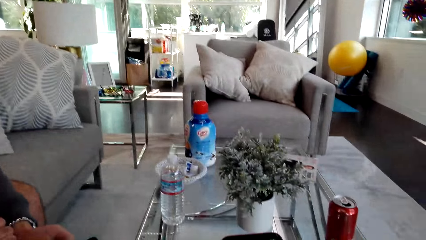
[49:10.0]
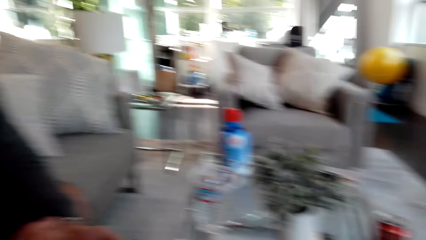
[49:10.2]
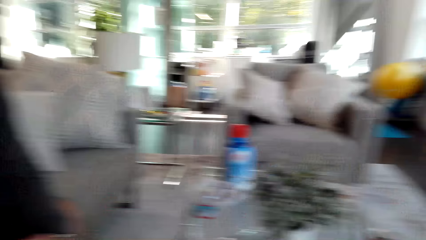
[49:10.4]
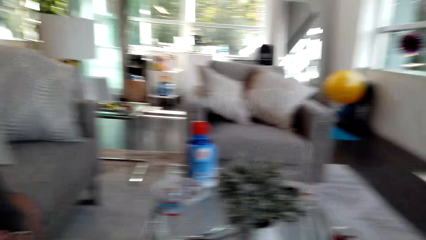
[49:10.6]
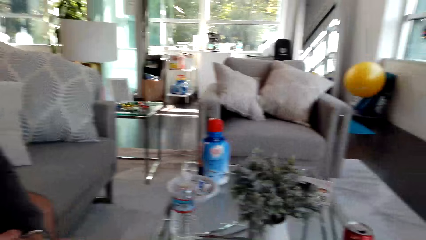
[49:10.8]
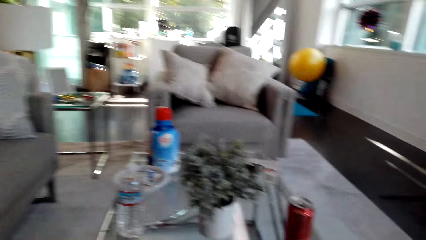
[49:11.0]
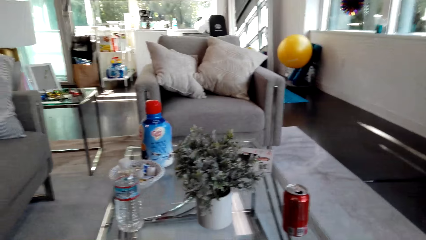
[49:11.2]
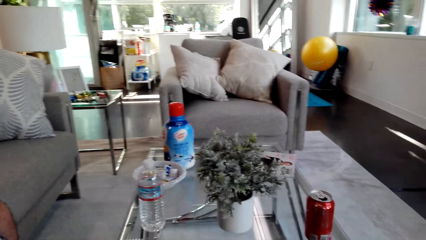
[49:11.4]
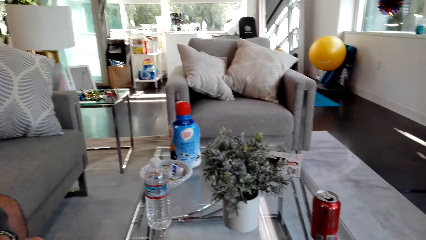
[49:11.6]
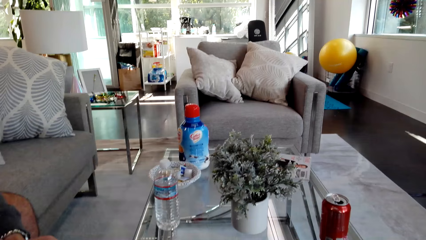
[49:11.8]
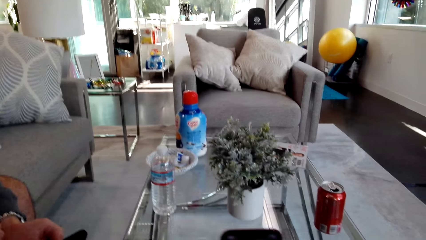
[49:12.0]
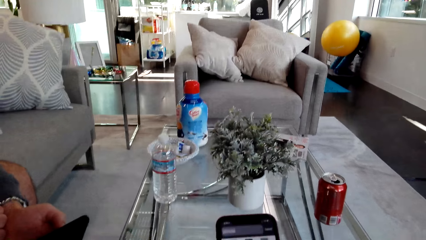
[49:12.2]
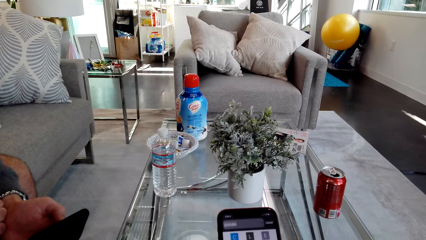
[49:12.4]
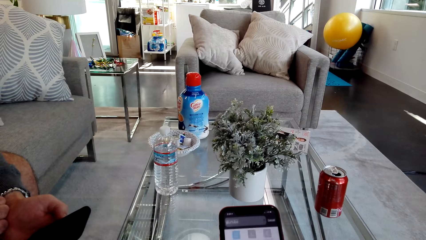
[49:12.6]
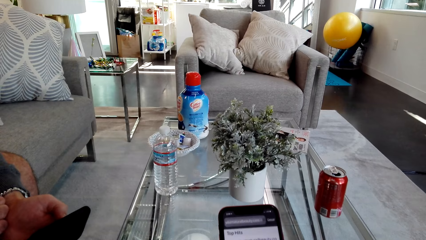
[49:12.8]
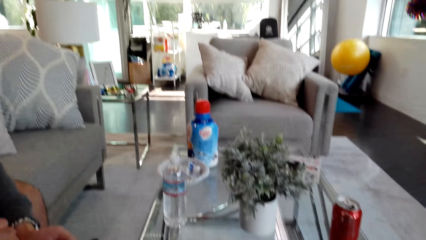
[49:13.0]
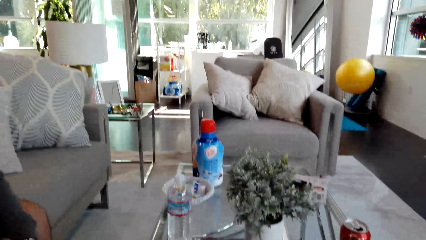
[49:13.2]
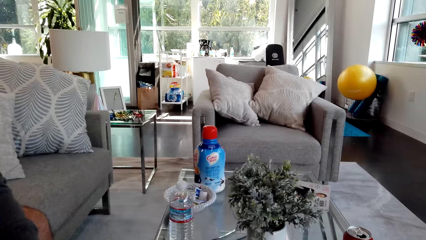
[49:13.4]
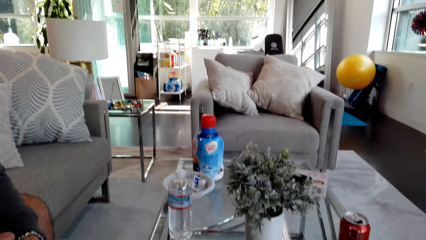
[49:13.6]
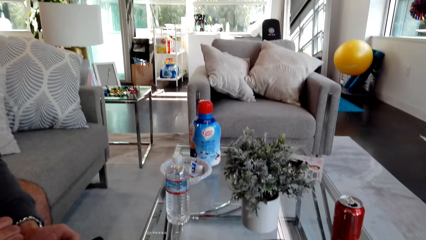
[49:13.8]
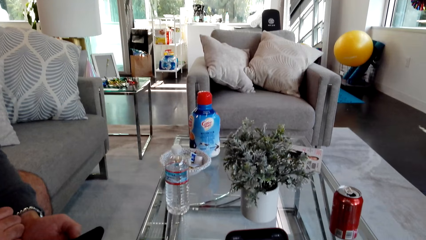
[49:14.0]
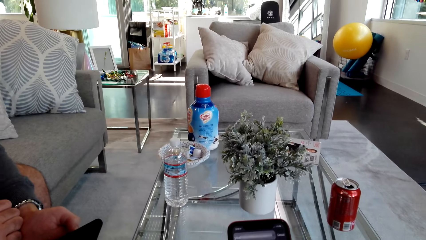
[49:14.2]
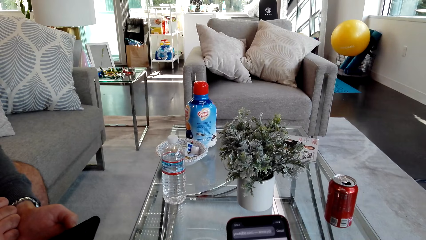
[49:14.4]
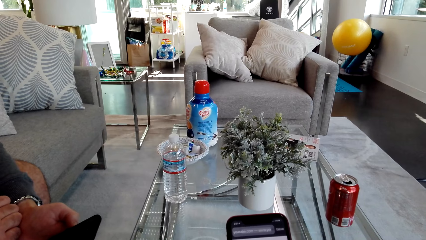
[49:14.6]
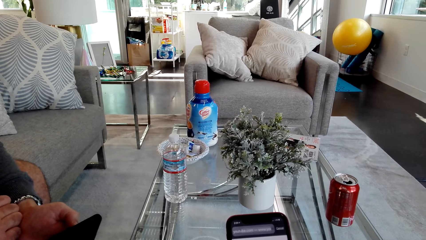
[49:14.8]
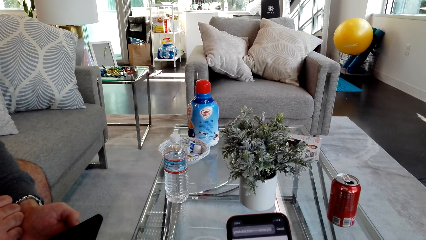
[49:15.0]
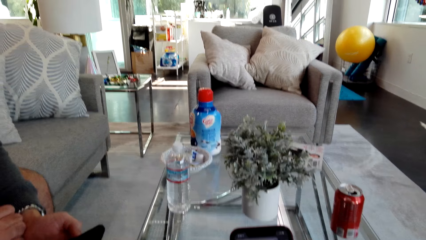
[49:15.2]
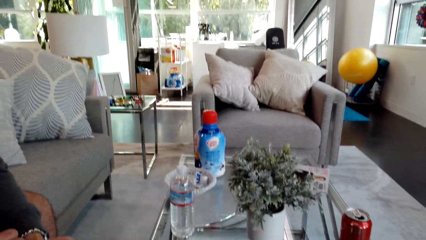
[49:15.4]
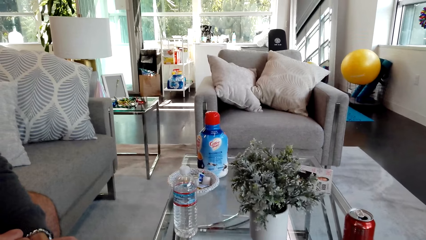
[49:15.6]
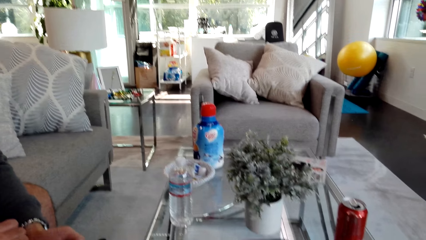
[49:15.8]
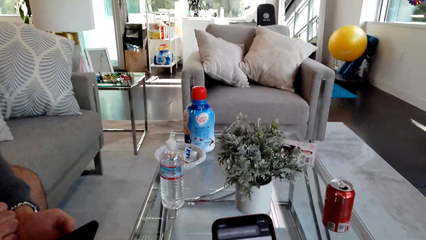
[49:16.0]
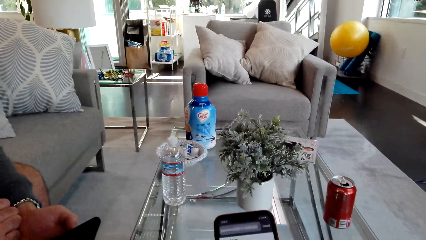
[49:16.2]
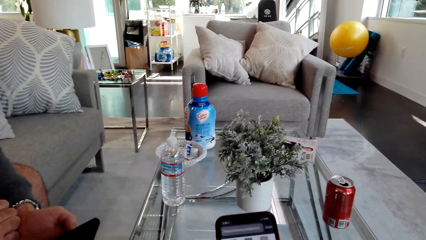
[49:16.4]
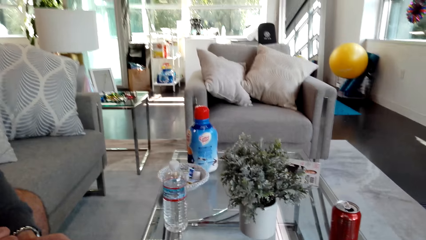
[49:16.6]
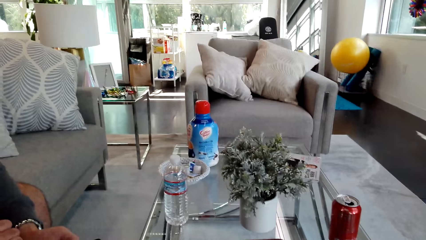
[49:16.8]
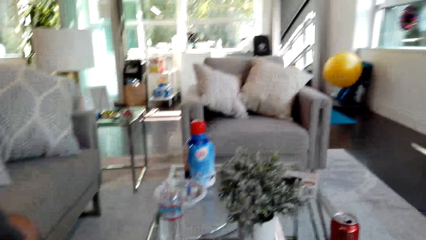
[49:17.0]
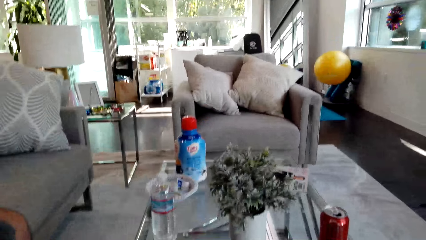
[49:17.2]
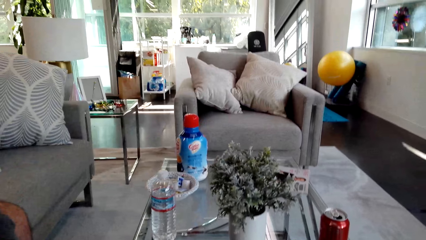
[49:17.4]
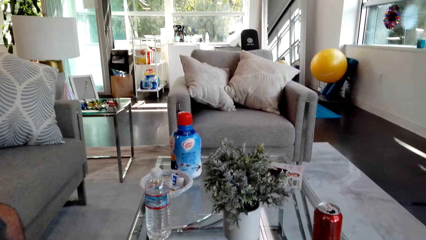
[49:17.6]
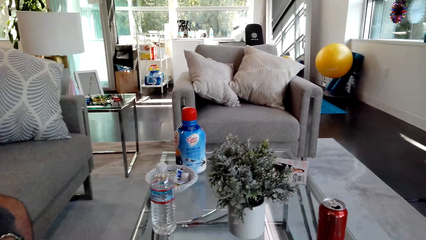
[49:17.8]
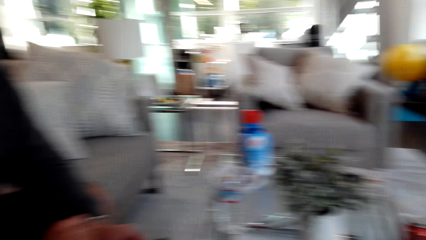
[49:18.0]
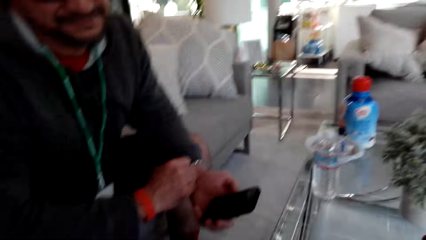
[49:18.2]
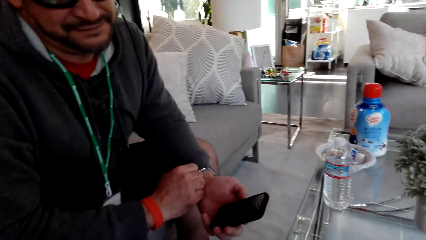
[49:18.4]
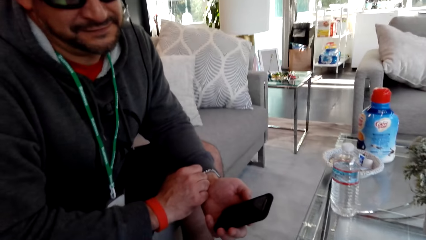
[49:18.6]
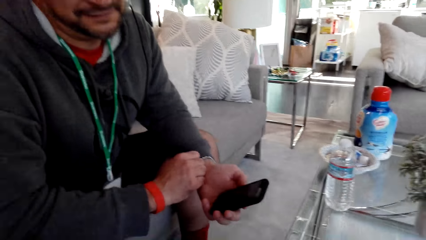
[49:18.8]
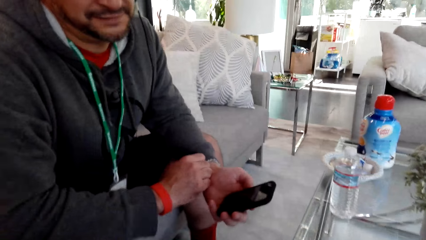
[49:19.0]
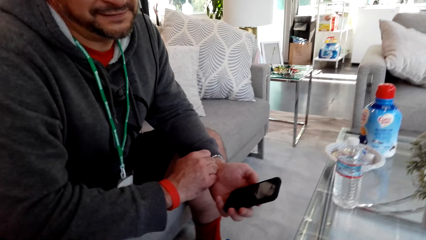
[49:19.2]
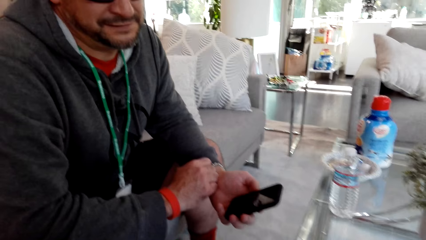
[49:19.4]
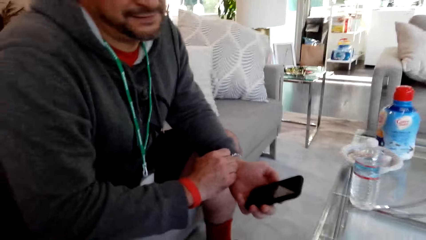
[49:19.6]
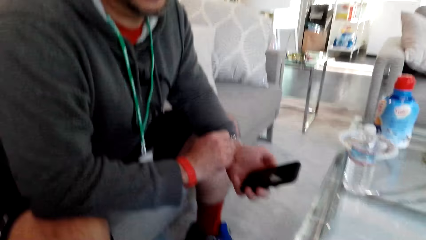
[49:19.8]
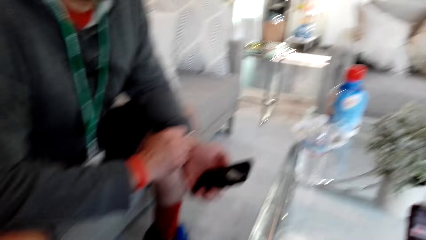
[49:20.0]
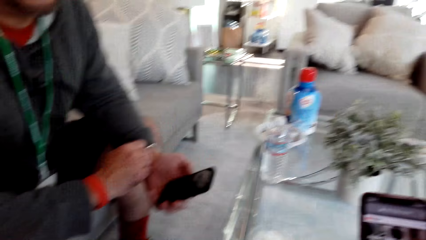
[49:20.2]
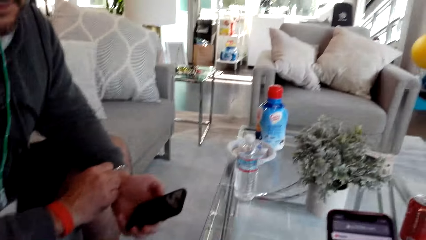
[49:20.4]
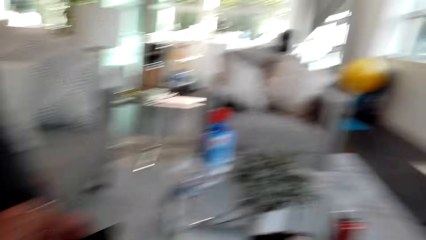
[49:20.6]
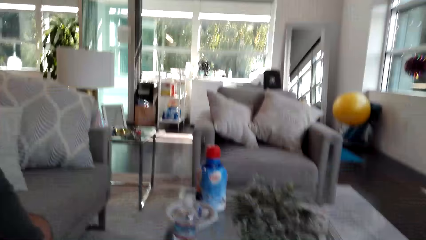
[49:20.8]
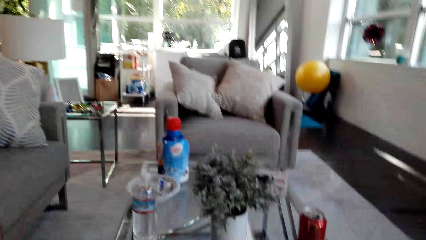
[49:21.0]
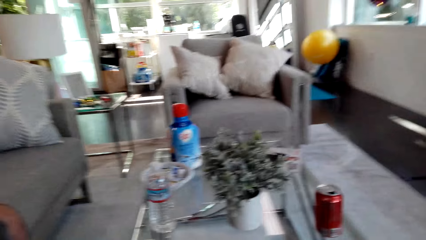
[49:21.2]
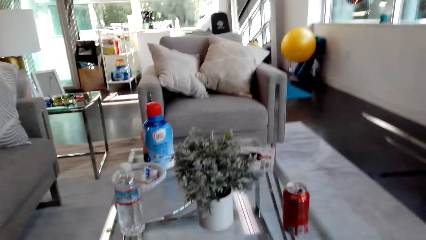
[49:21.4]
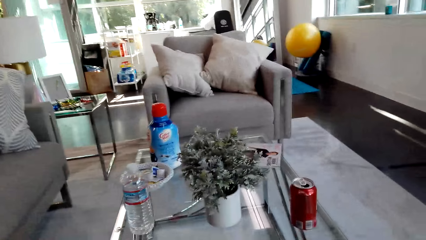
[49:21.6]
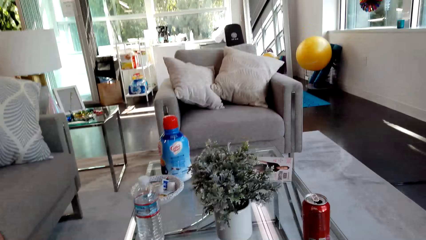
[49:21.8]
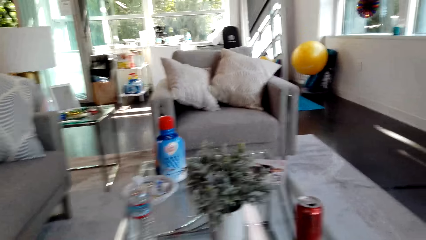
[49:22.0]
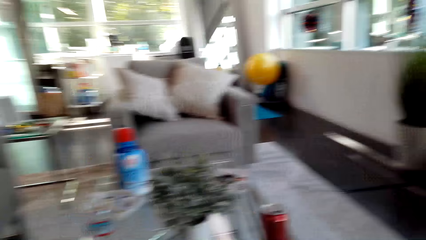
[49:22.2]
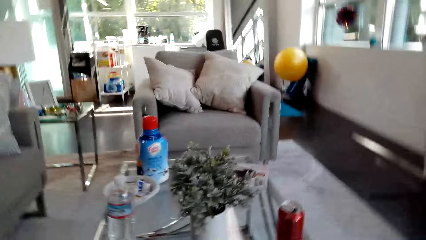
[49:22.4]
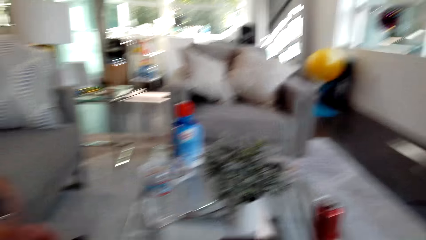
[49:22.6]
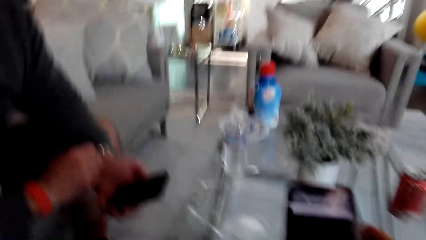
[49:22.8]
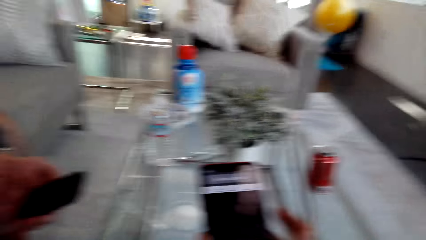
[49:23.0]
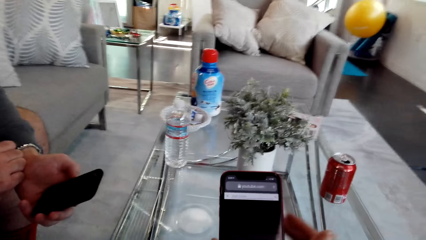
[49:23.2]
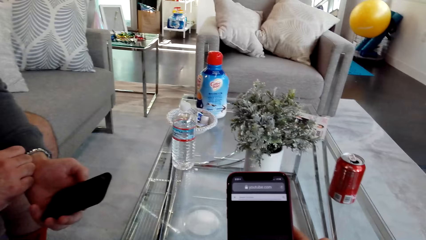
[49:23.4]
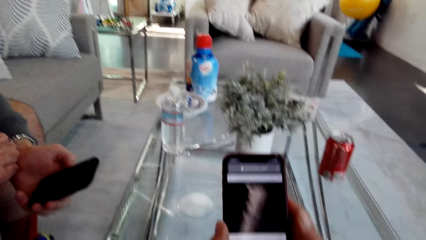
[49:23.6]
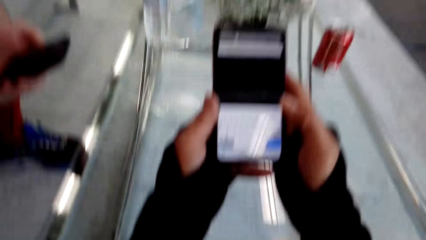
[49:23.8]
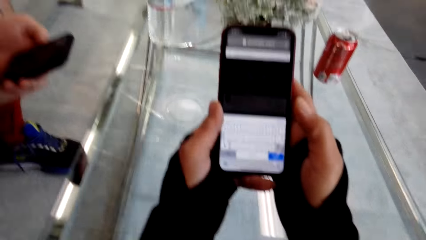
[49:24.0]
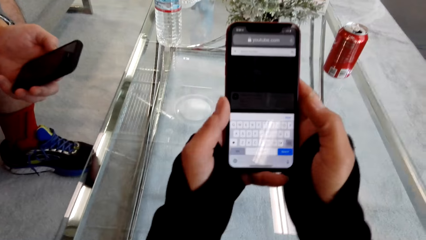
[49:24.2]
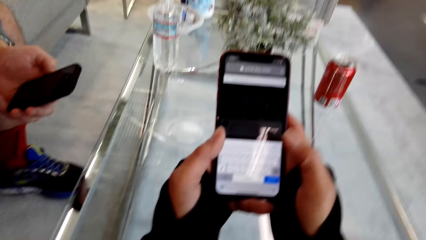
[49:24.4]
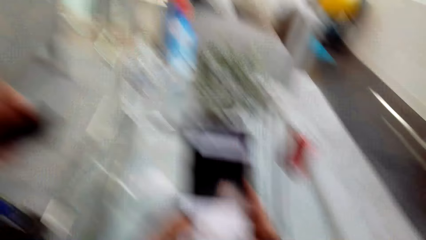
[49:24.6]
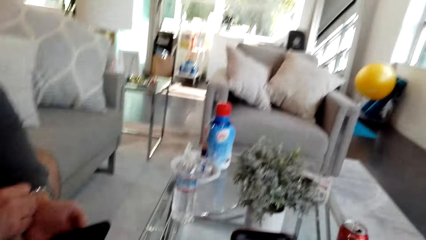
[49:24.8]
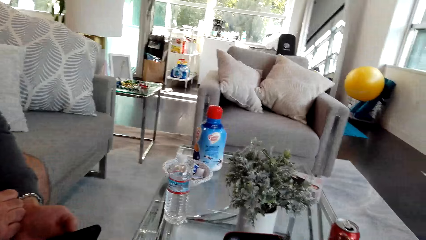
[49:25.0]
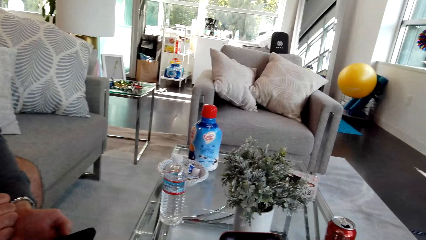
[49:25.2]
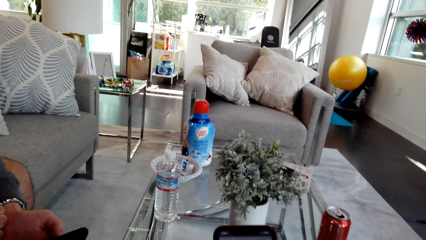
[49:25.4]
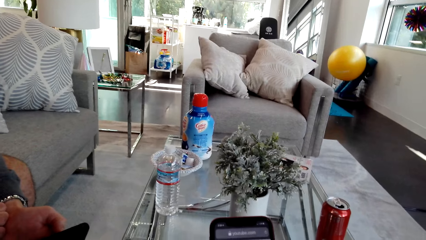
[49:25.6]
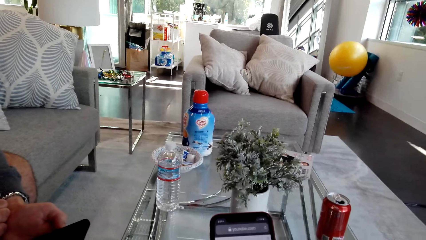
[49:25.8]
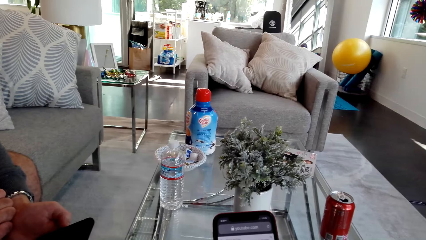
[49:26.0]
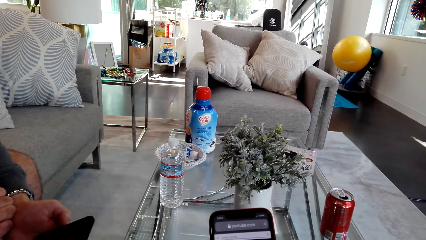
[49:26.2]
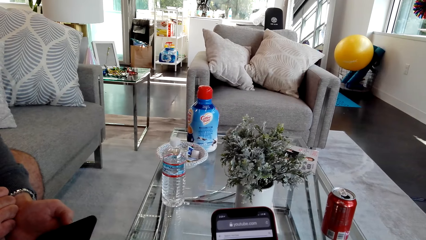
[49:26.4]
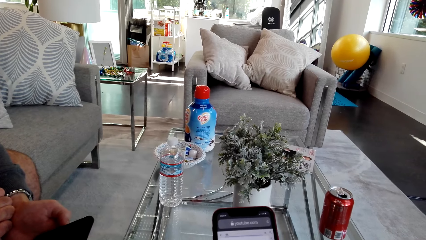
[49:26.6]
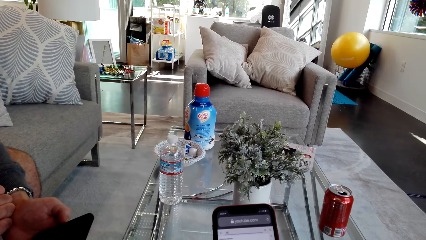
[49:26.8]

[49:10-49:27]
A man uses the phone. The camera wearer uses the phone. They look at the man. They use the phone.
